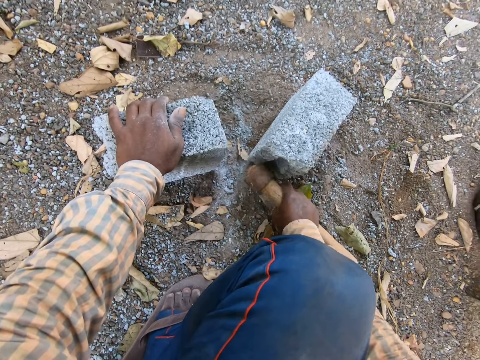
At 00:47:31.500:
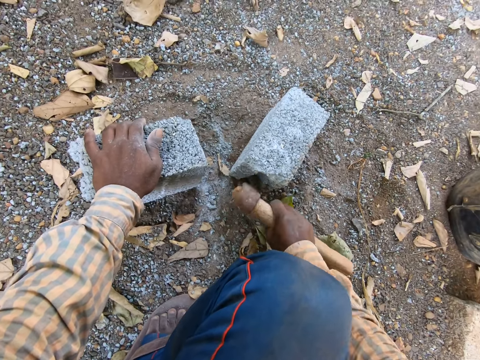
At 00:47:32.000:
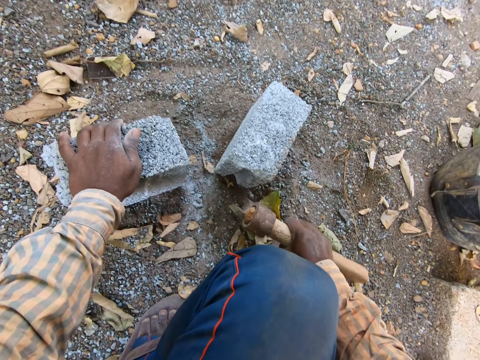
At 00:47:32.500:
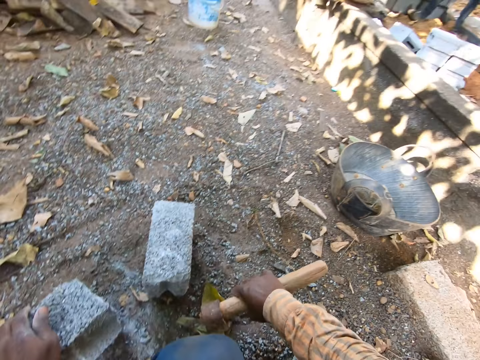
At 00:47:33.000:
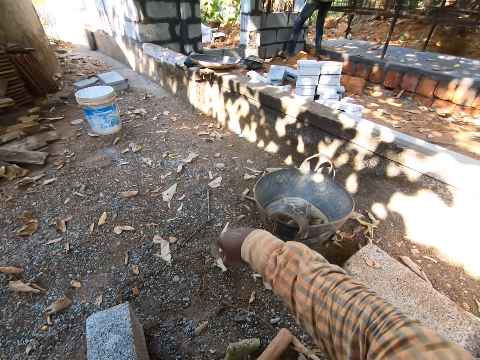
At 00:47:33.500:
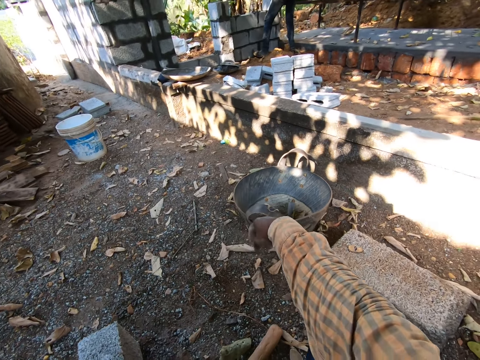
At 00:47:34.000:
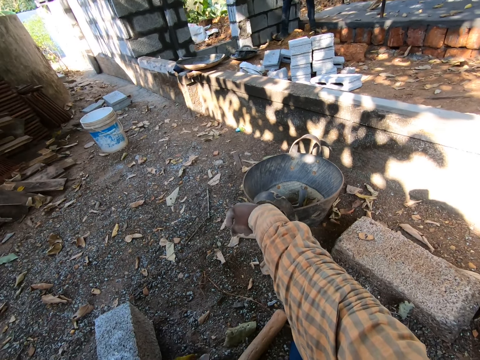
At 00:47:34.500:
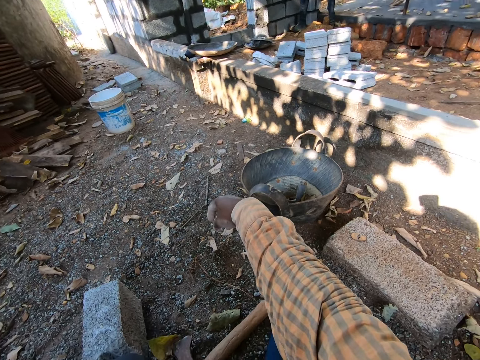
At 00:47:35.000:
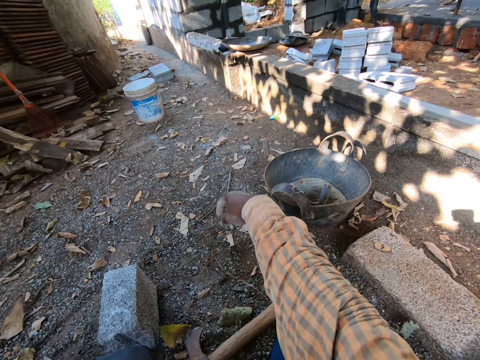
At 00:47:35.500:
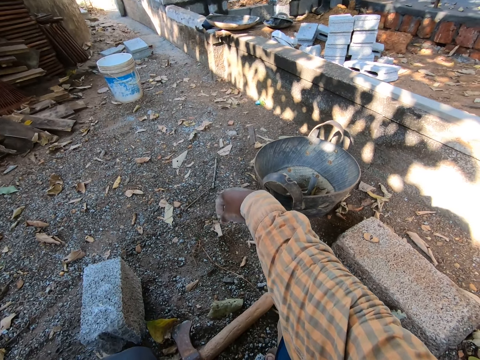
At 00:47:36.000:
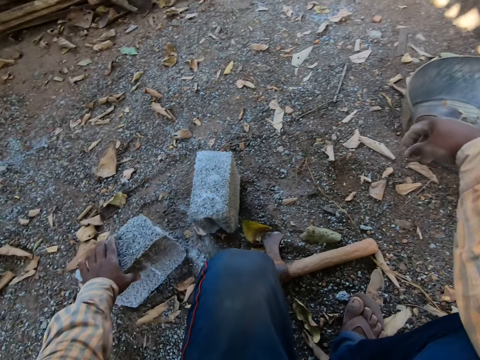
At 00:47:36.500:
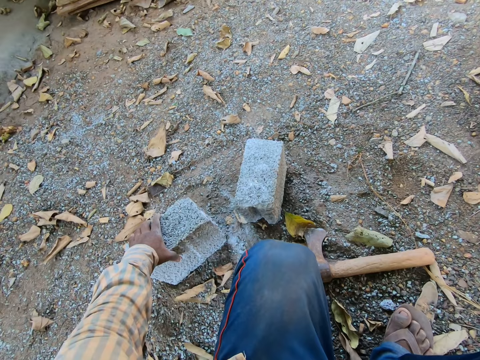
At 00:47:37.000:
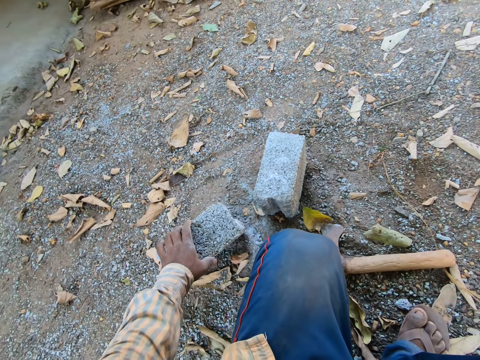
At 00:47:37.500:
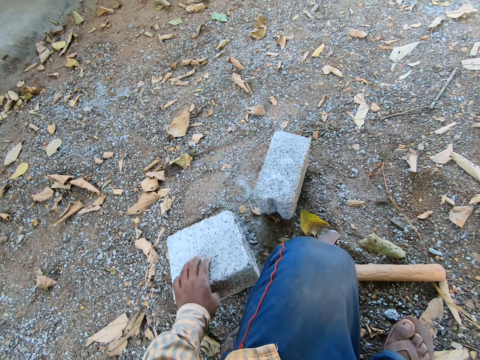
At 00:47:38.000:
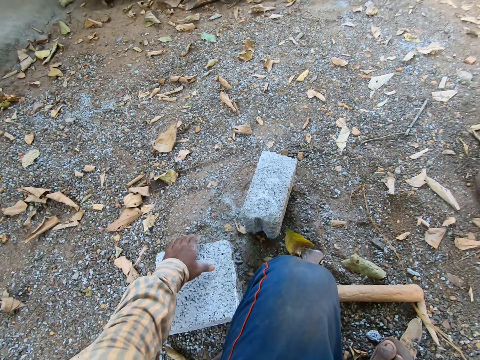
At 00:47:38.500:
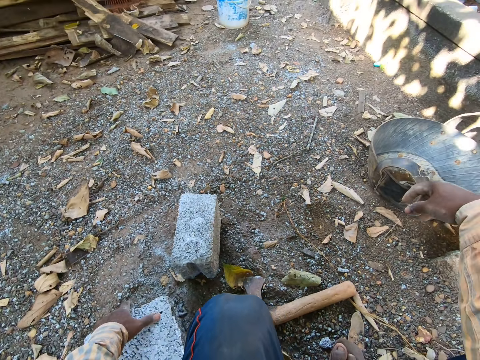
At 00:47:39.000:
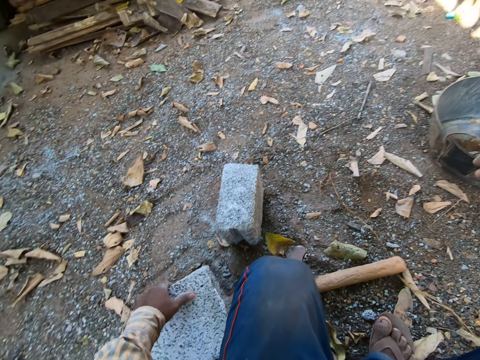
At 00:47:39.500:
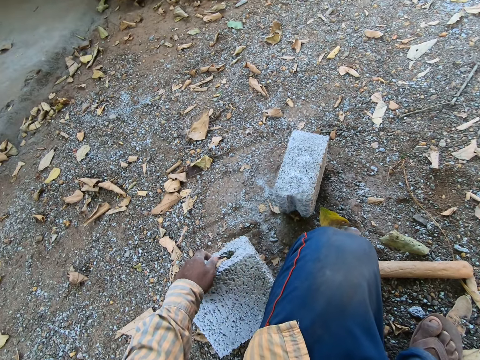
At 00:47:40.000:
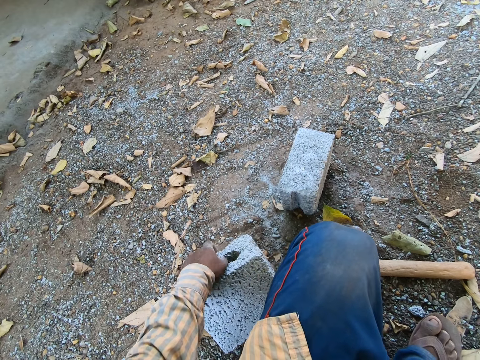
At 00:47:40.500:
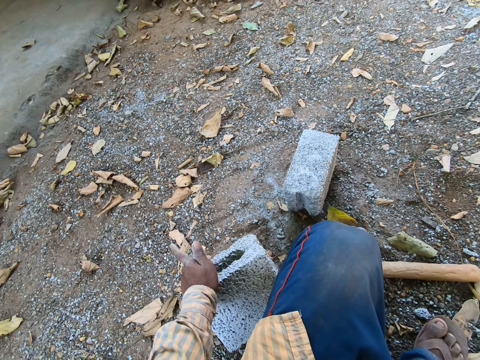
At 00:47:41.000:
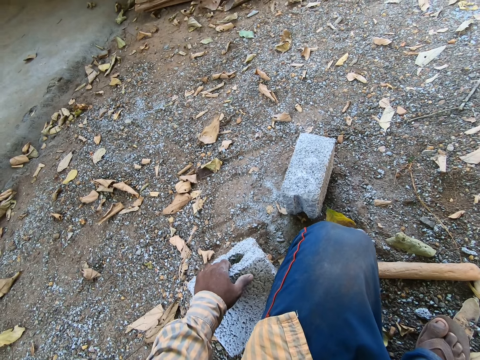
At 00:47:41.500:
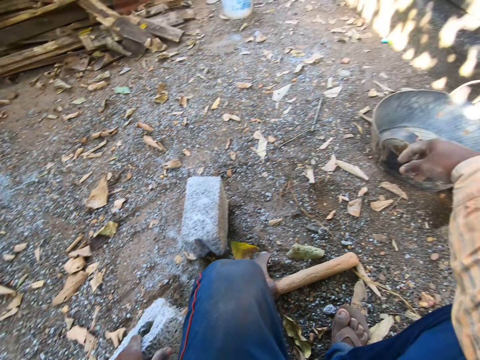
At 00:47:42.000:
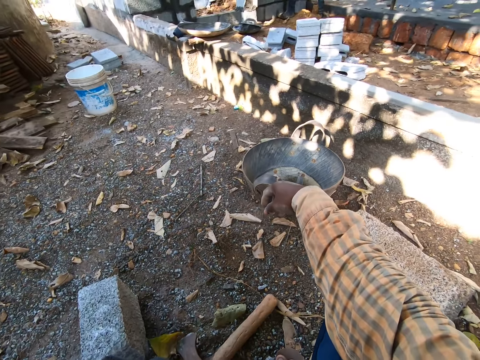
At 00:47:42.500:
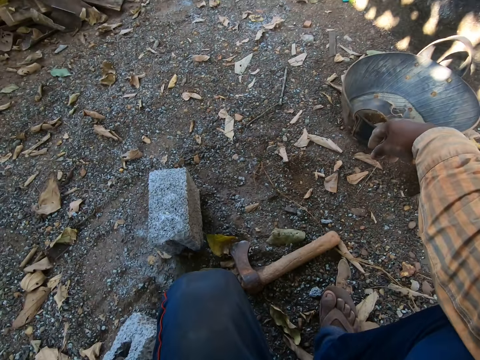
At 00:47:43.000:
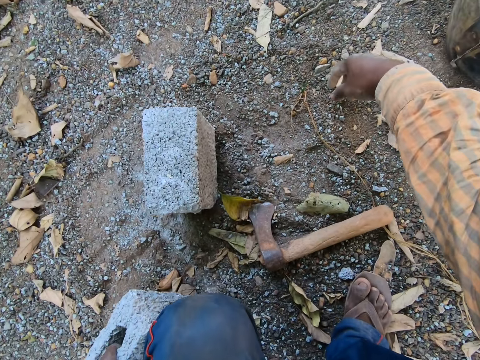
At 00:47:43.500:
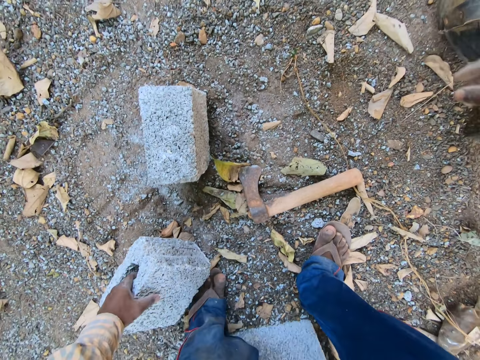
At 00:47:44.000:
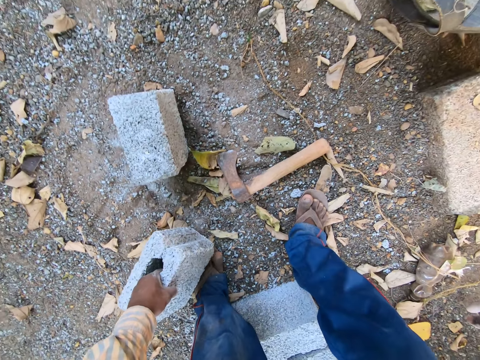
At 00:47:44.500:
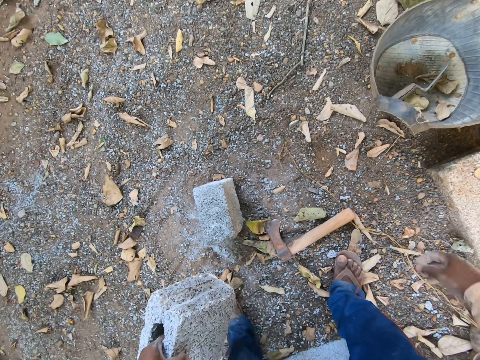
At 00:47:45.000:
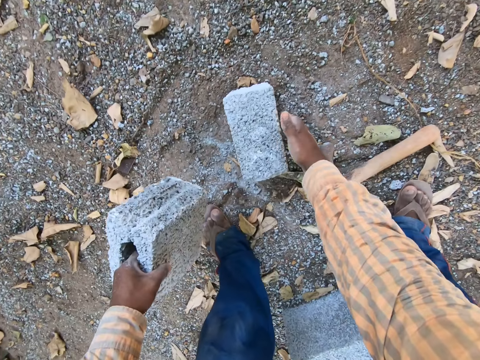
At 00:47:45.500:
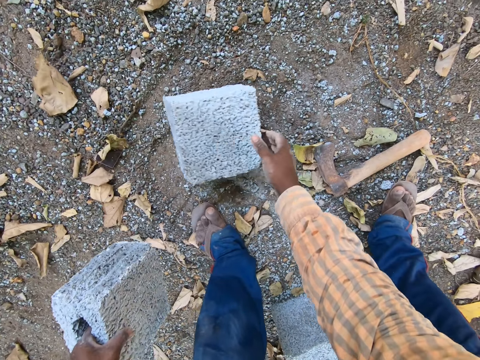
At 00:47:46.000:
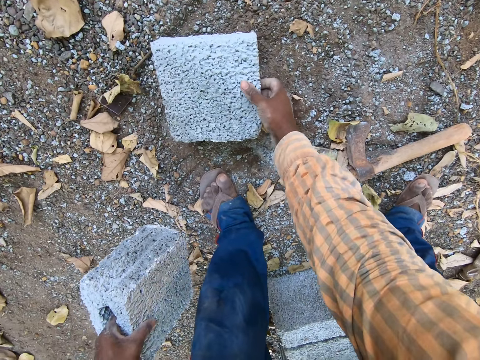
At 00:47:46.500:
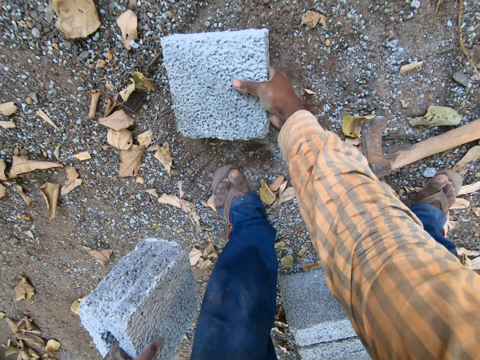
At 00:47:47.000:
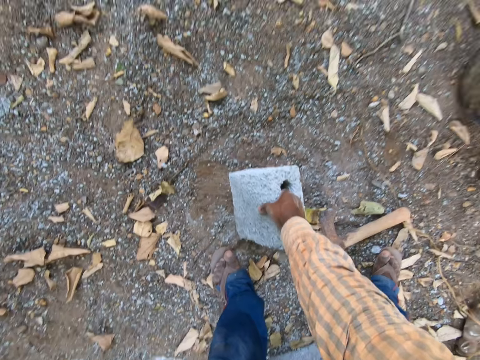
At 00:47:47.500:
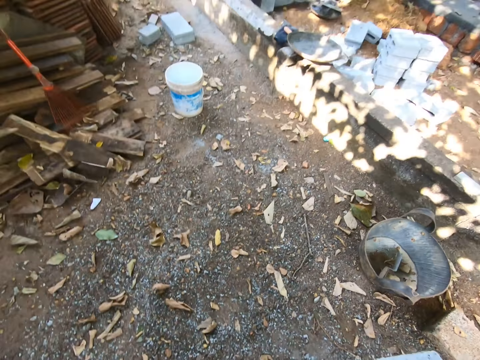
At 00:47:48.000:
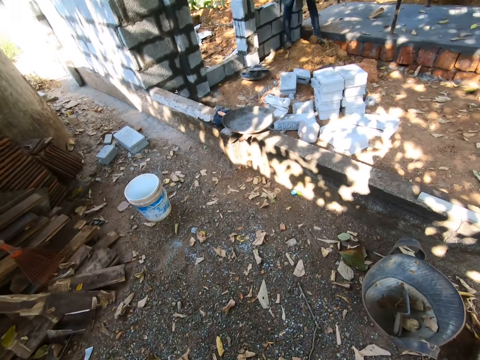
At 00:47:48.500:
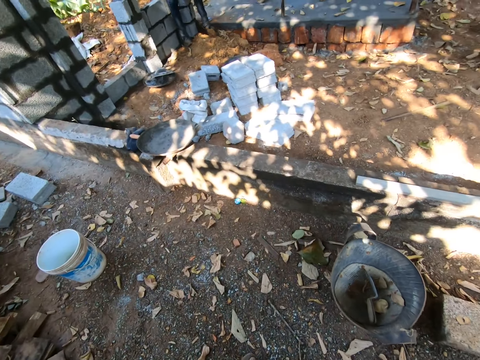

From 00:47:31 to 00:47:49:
The camera wearer drops the axe on the ground with his right hand. He stands up. He carries the block from the ground with his left hand. He flips the block on the ground with his right hand. He carries the block from the ground with his right hand.

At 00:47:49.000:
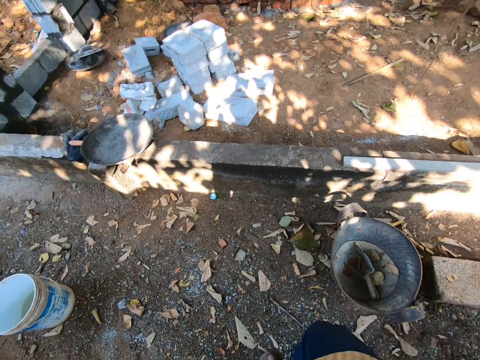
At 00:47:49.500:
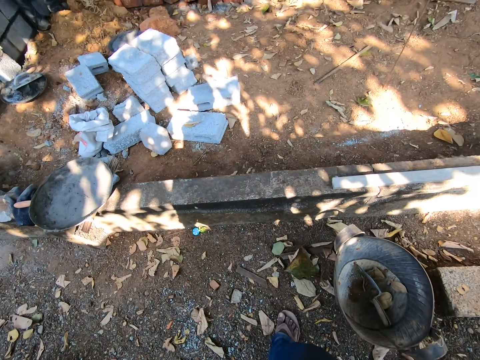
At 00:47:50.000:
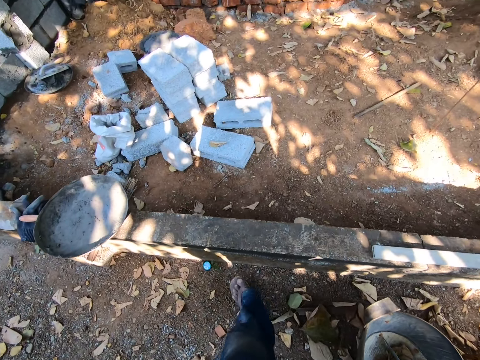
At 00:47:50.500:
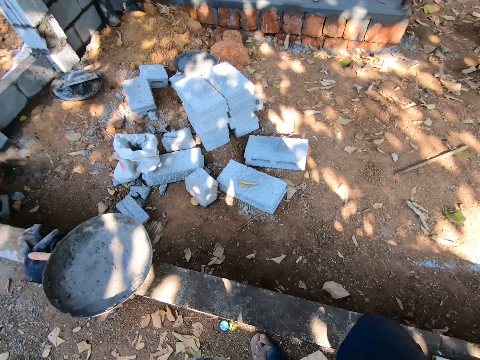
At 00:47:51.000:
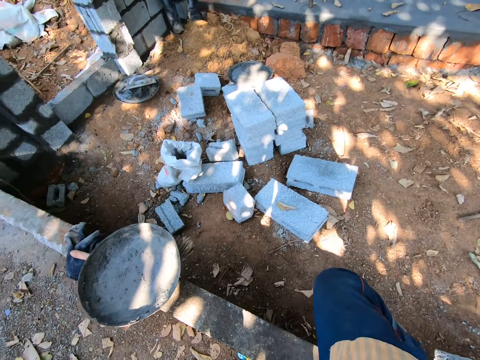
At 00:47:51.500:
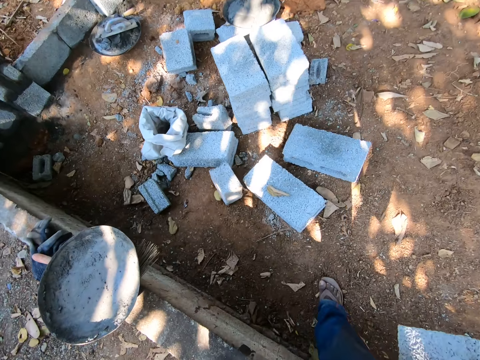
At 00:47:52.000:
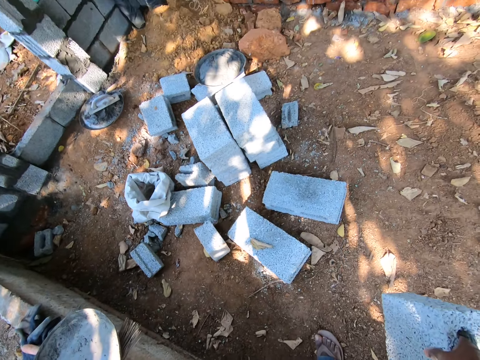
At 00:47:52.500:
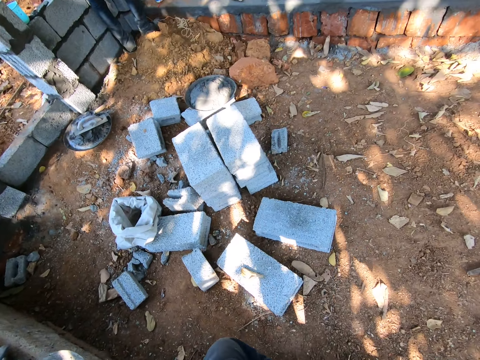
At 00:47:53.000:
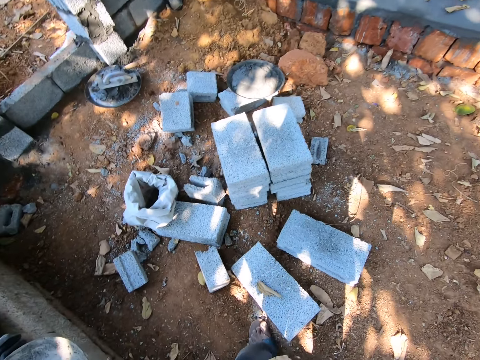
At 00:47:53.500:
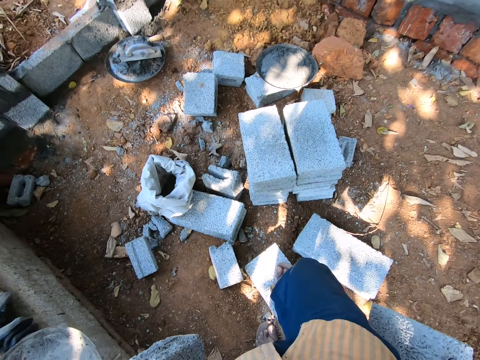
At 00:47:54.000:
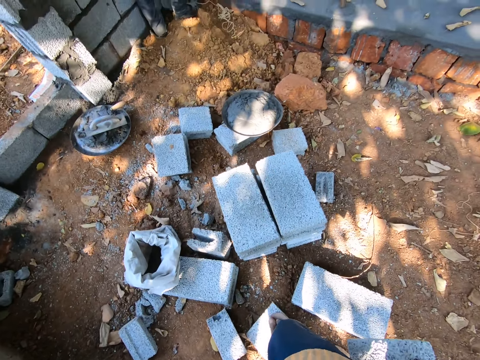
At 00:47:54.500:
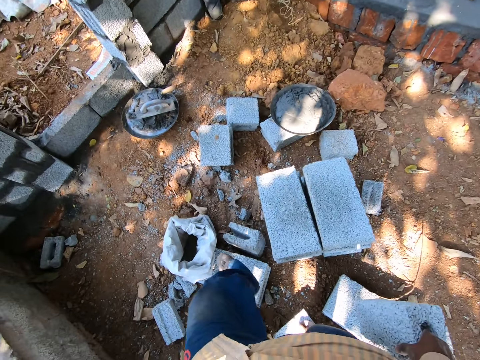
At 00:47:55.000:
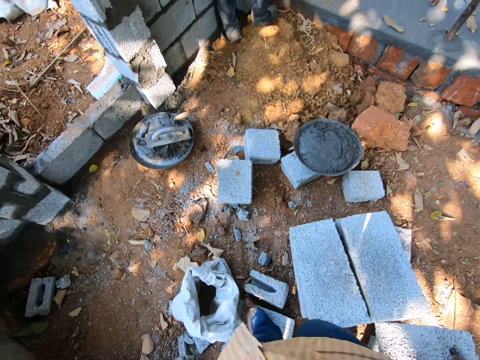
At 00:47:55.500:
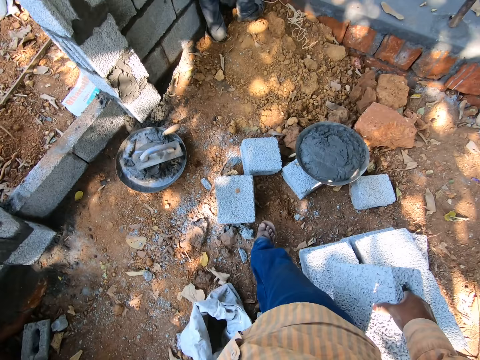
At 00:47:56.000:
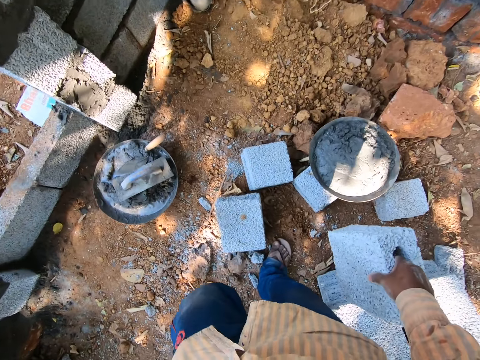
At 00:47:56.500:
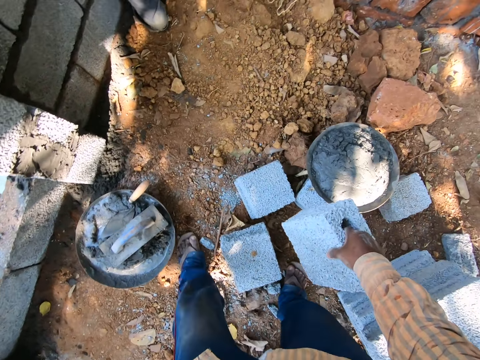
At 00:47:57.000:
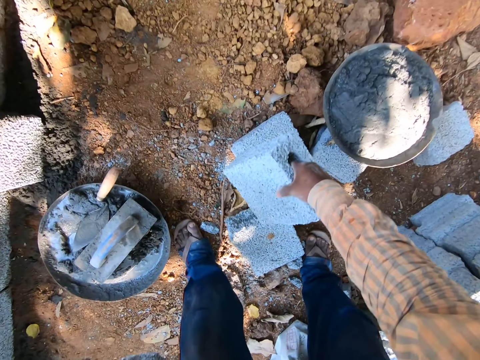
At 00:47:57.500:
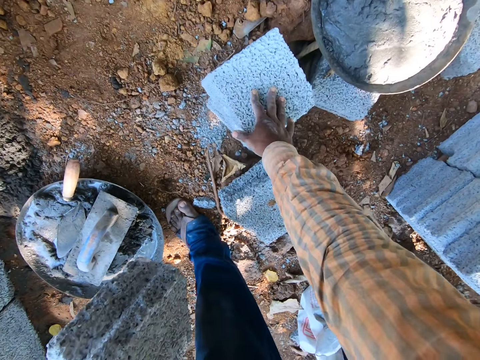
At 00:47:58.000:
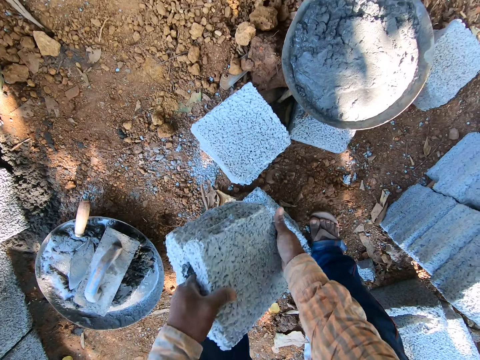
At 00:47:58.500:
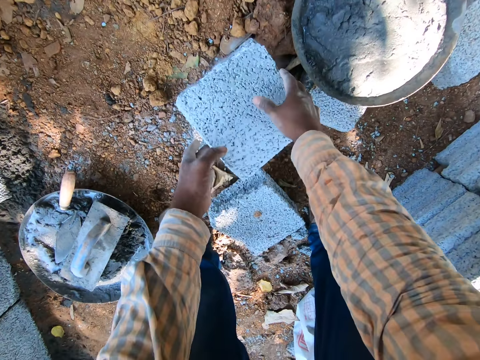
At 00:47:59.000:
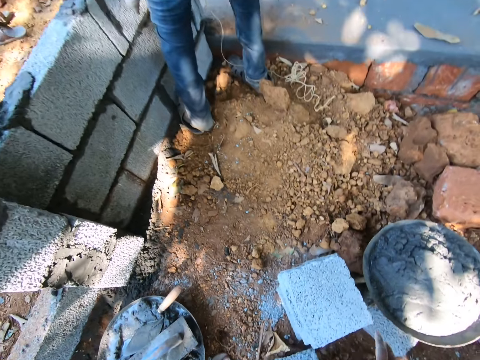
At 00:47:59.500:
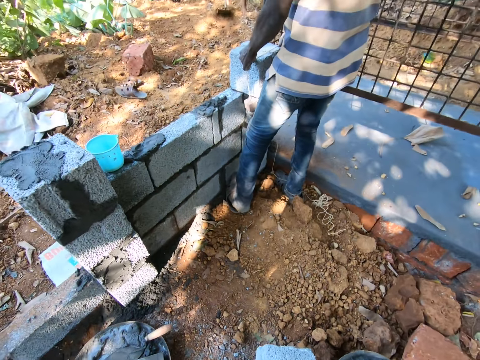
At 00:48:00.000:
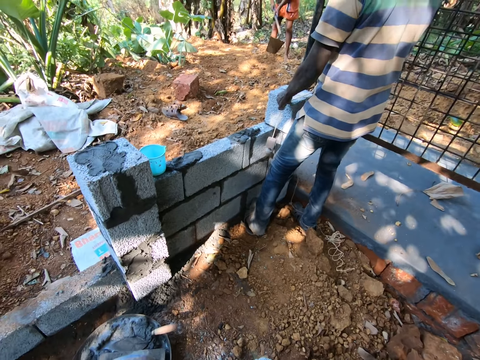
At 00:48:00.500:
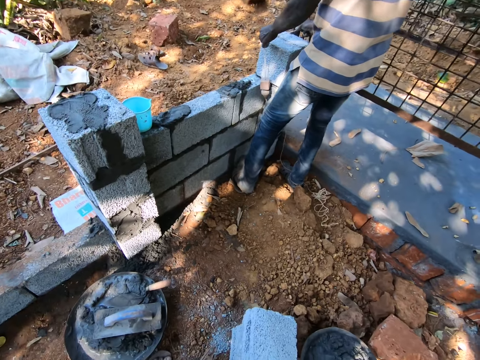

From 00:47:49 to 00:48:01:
The camera wearer drops the block on some blocks with his right hand. He drops the block on some blocks with his hands. The man measures the block with the rope in both hands.
